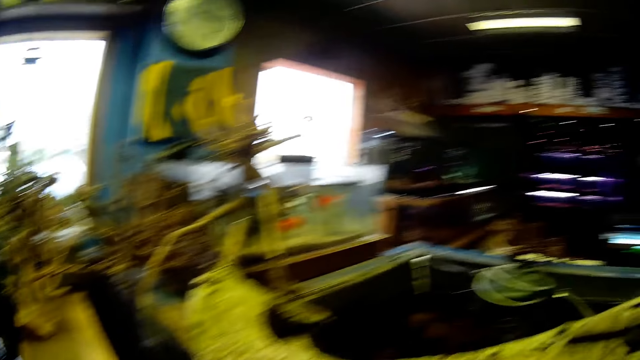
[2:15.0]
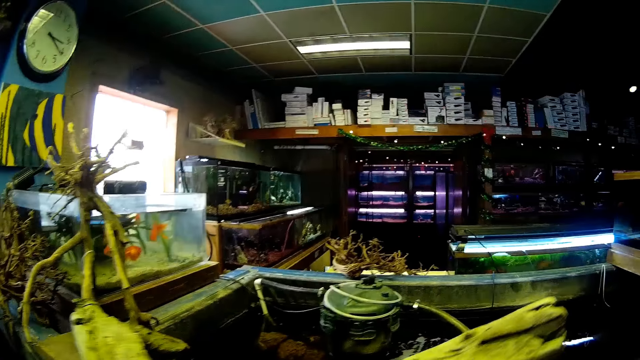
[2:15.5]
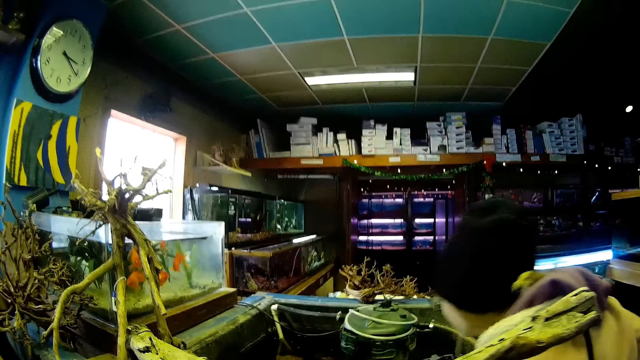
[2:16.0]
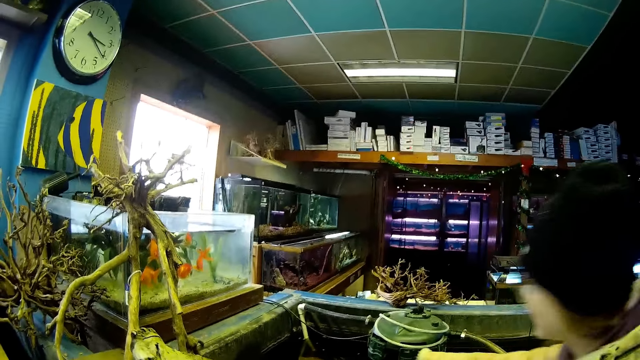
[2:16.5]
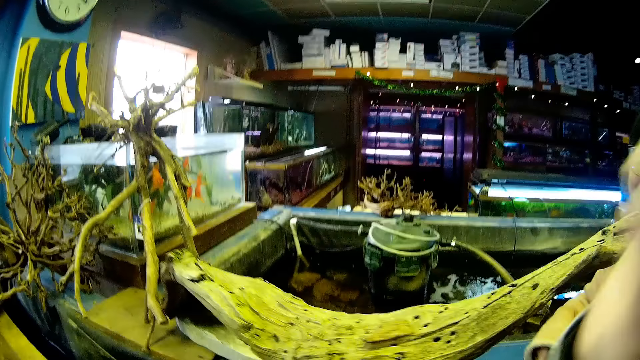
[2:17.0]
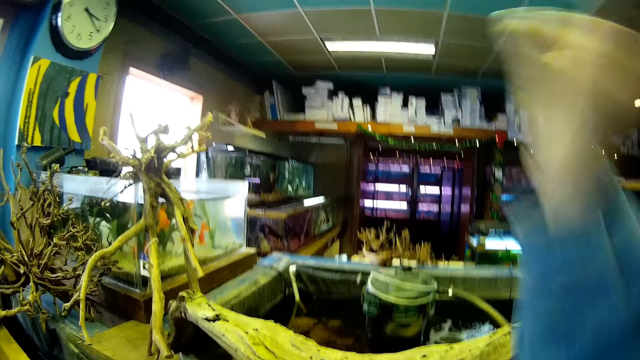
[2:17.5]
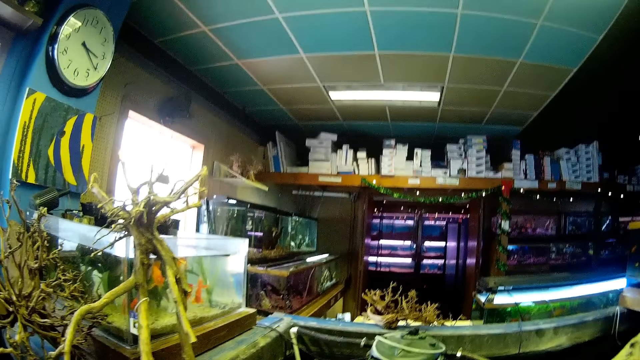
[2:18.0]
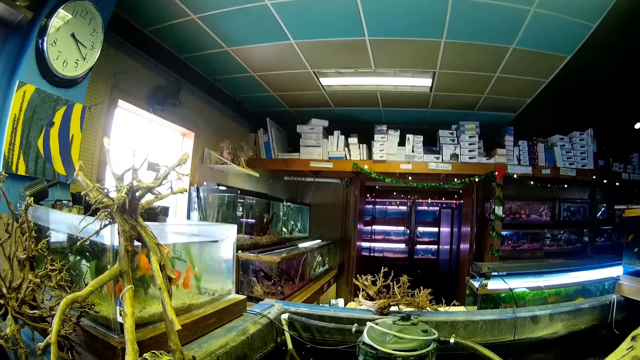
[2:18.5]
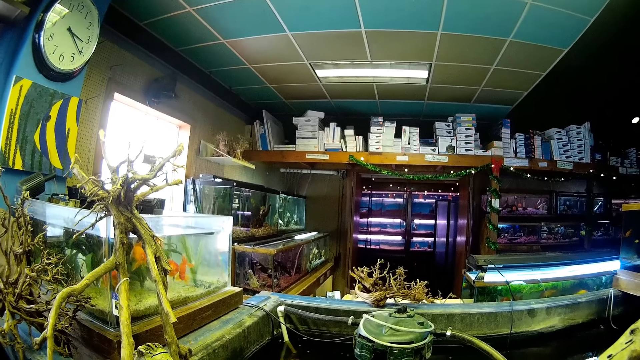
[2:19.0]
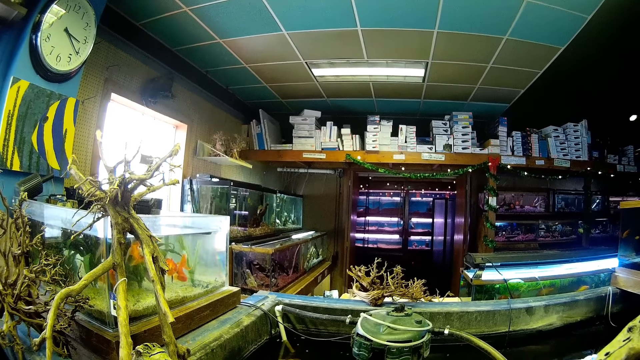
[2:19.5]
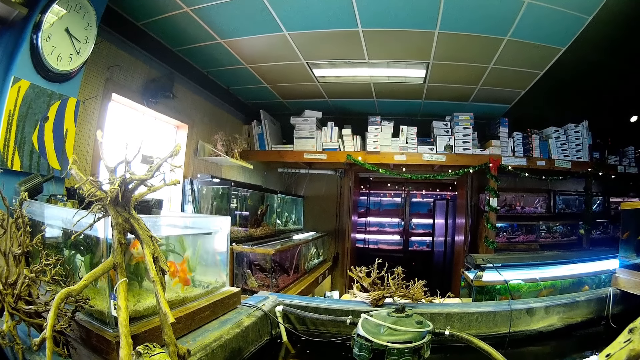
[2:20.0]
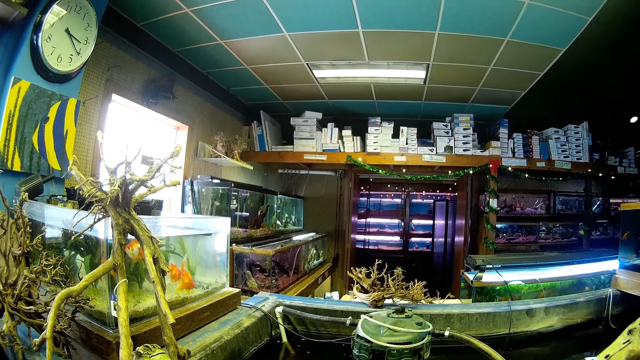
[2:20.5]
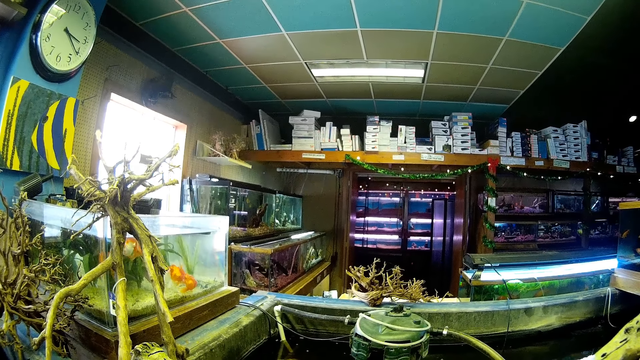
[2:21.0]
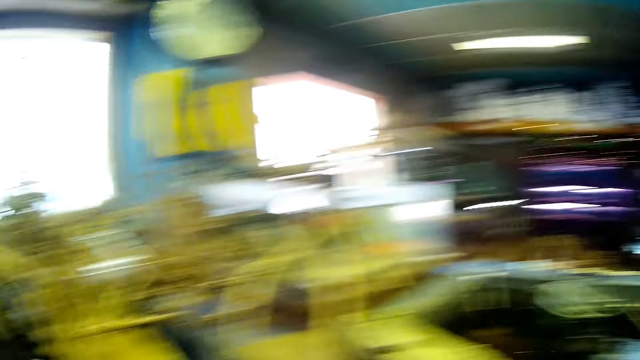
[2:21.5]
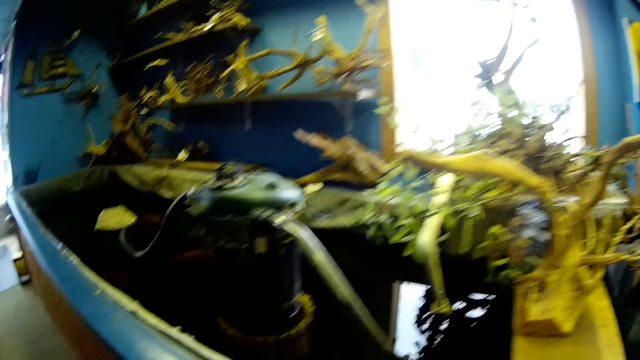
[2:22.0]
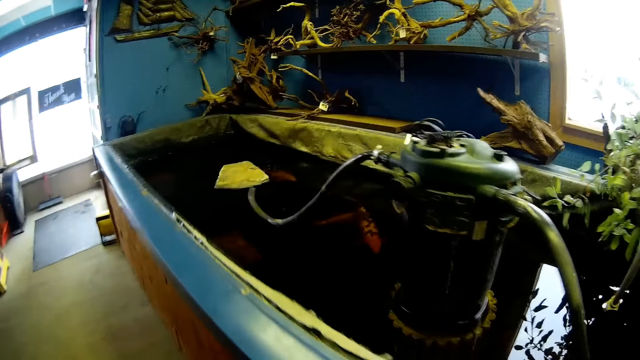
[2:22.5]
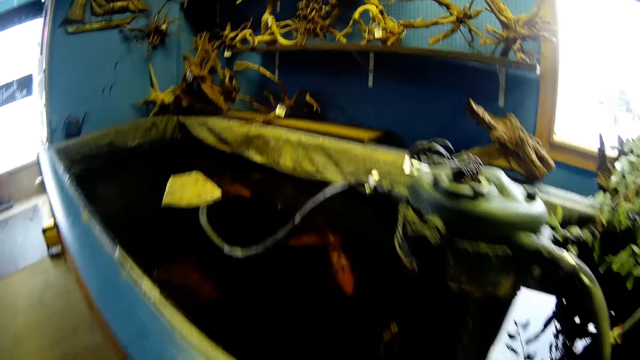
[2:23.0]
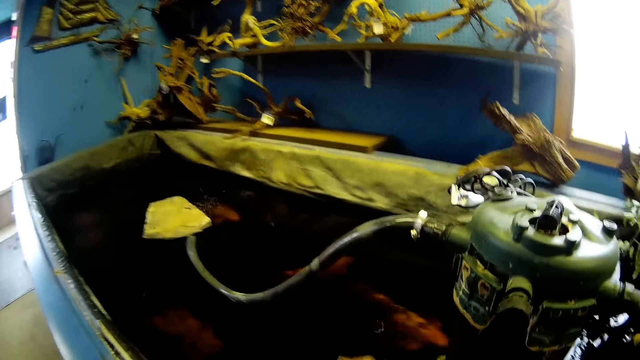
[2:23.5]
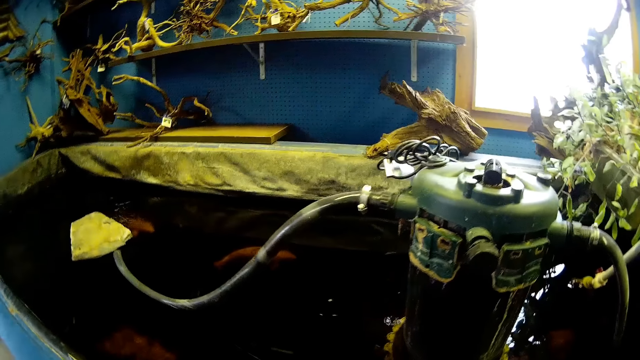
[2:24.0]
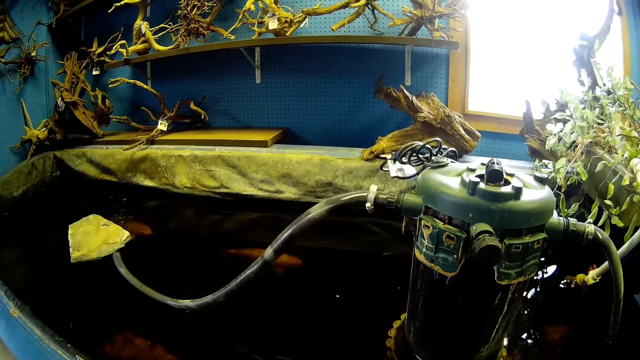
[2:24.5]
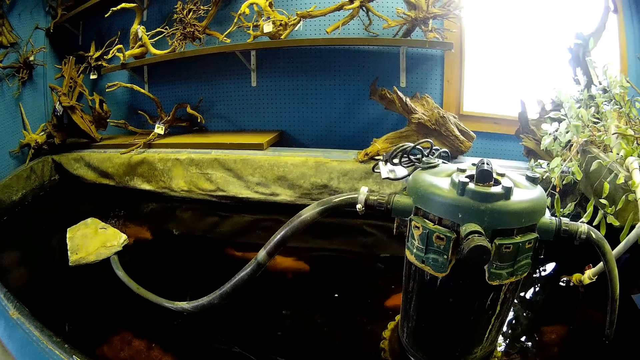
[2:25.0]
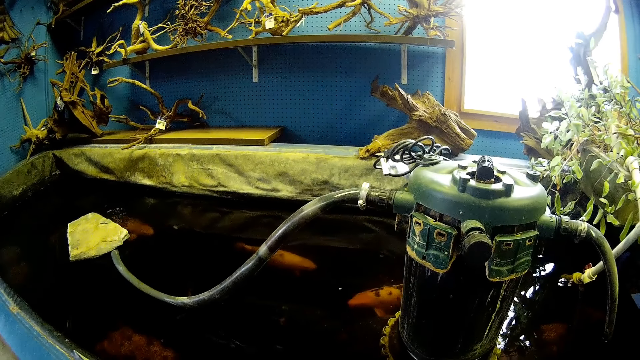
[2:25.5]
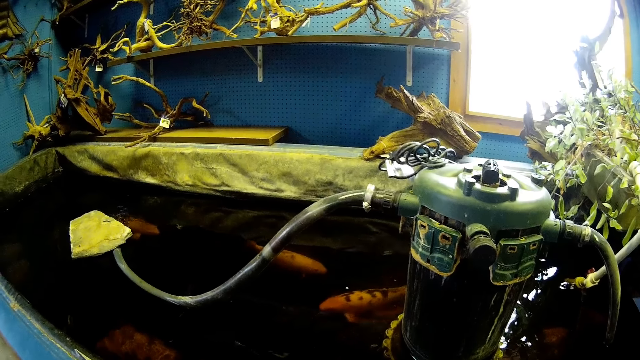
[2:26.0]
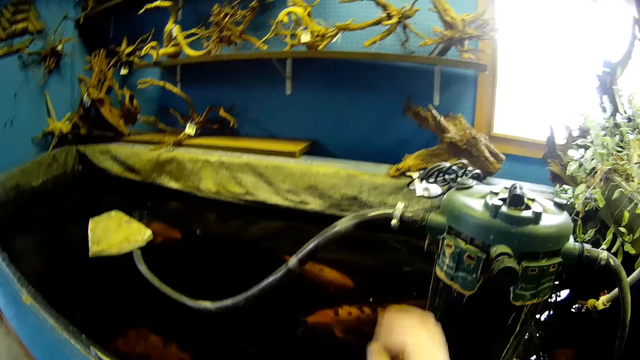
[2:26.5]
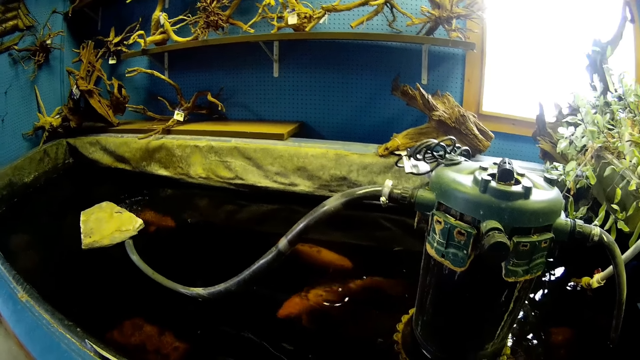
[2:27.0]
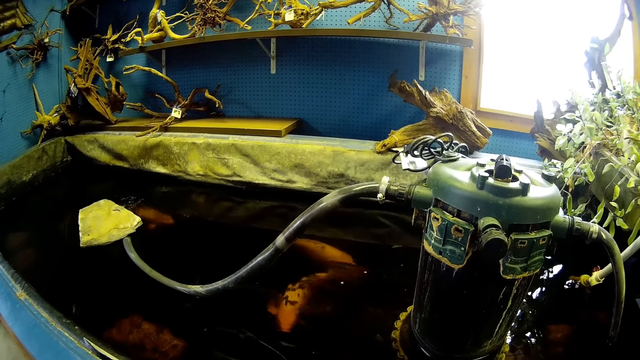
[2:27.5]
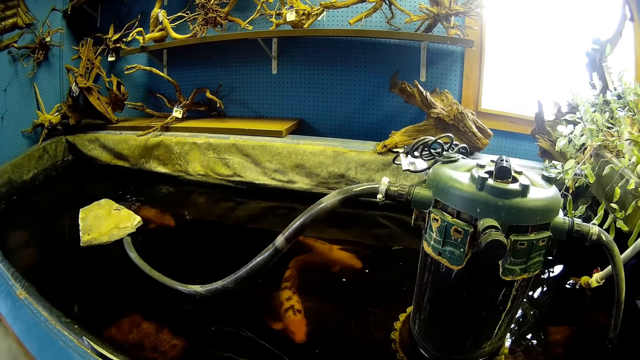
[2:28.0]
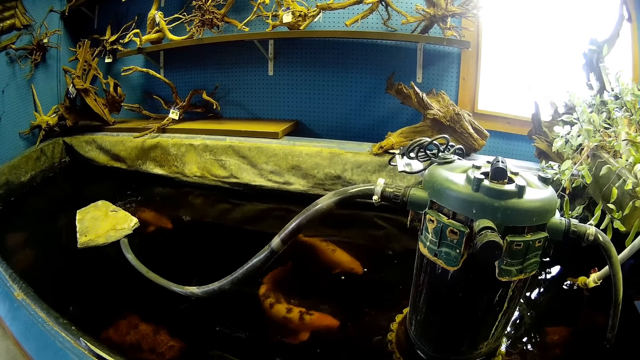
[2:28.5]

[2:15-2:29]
The camera wearer moves a hand. They throw seeds in the aquarium. They move the hand.

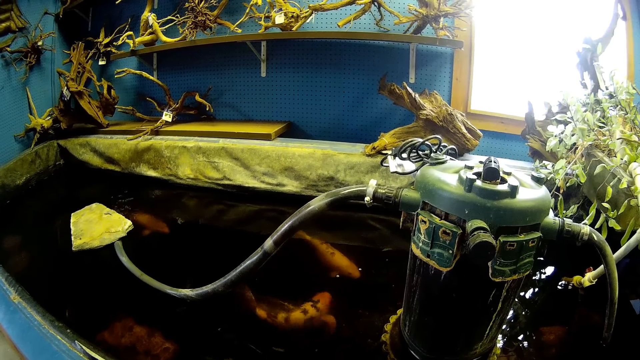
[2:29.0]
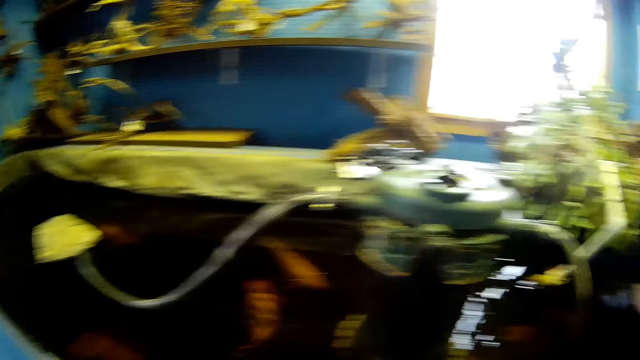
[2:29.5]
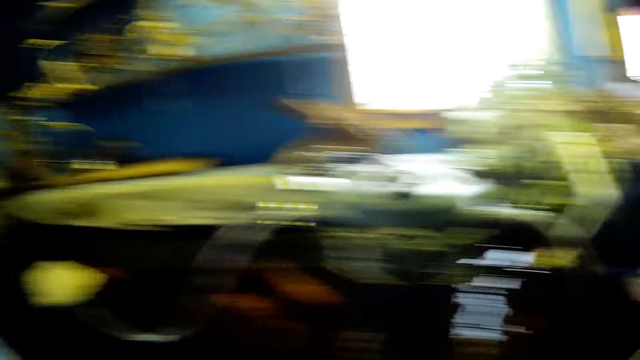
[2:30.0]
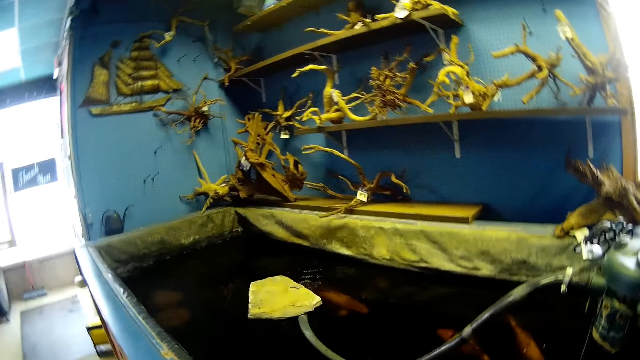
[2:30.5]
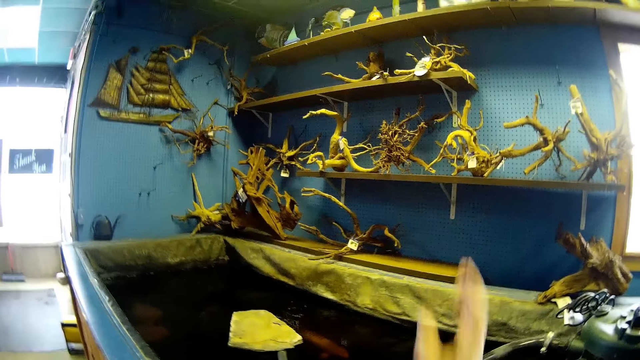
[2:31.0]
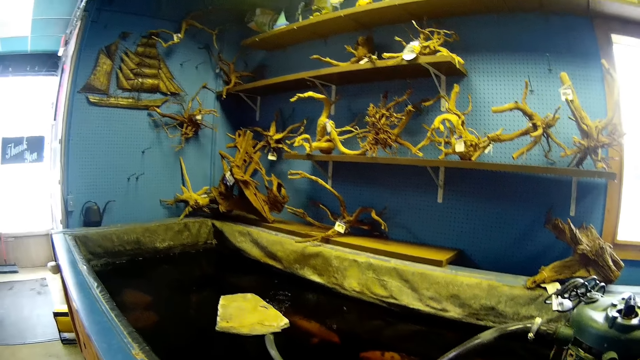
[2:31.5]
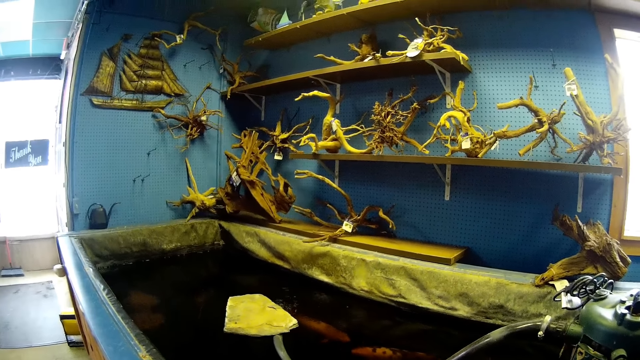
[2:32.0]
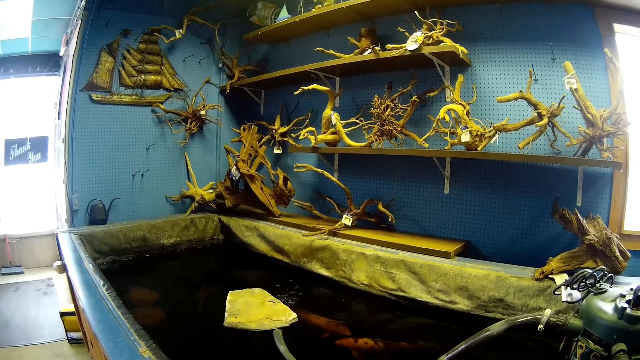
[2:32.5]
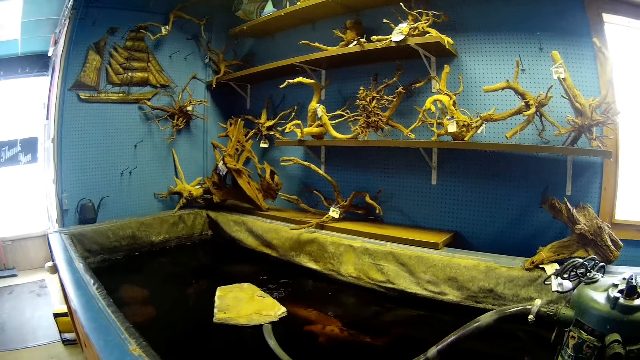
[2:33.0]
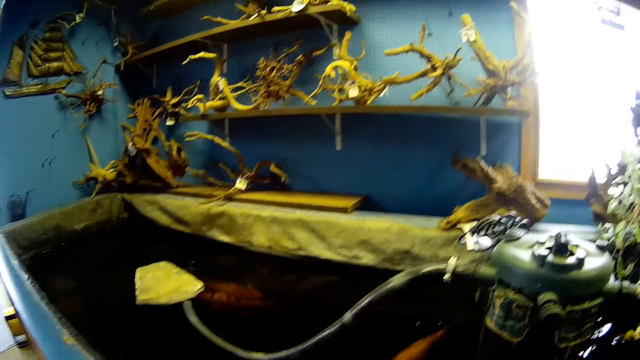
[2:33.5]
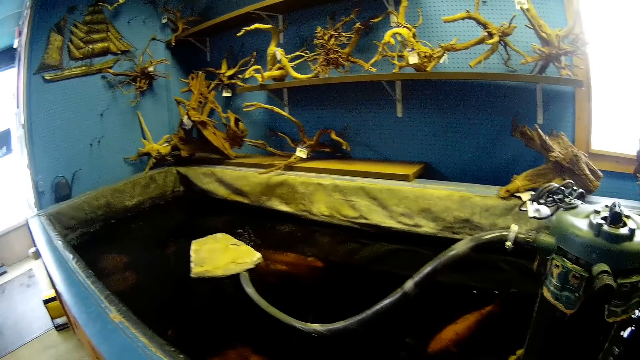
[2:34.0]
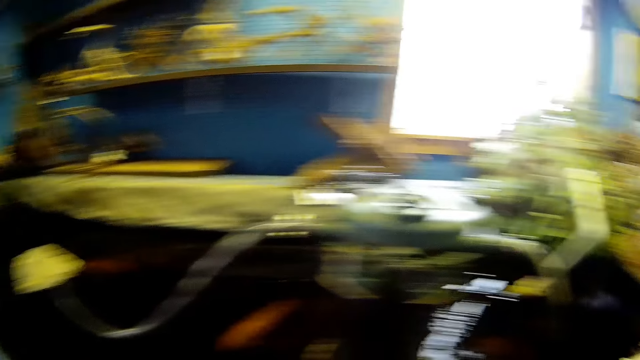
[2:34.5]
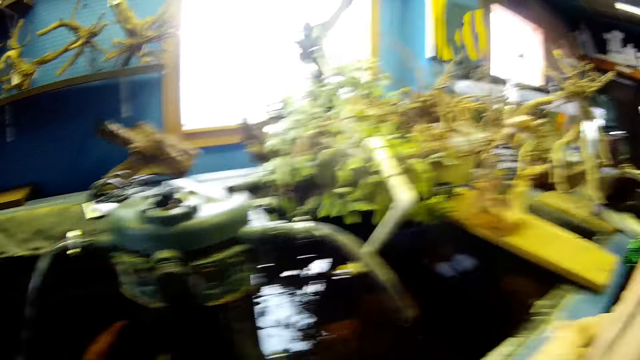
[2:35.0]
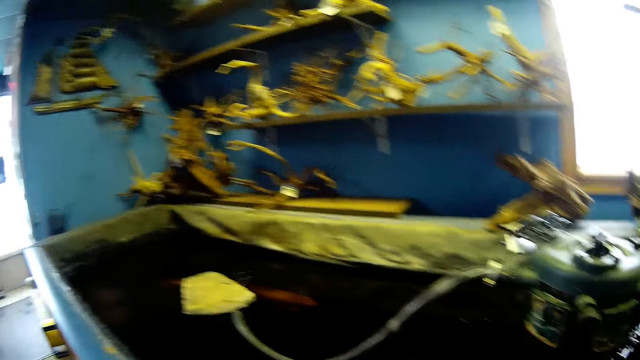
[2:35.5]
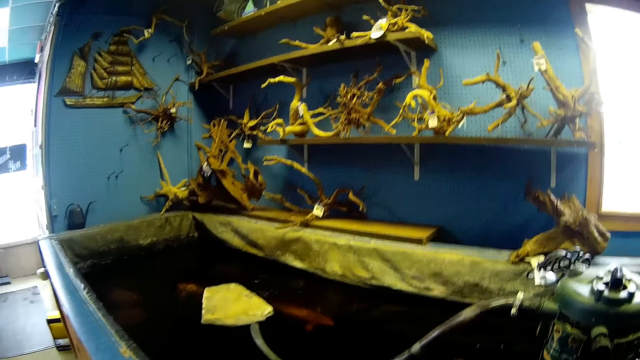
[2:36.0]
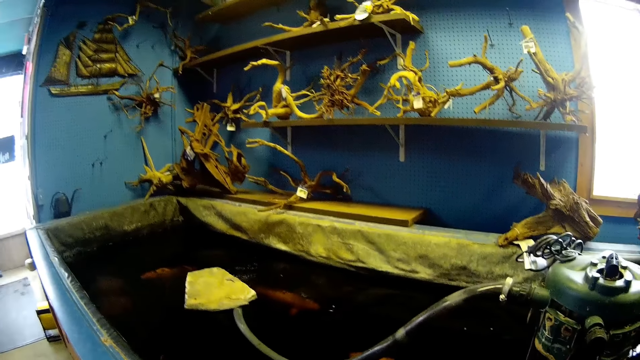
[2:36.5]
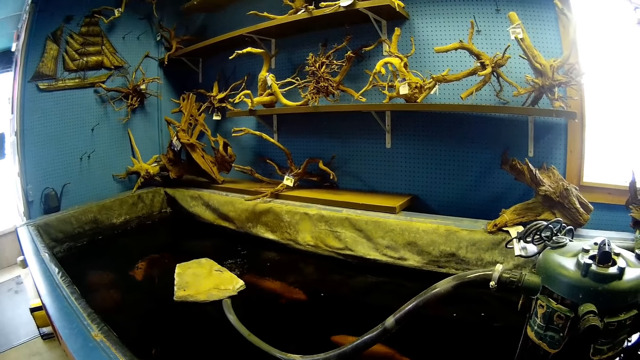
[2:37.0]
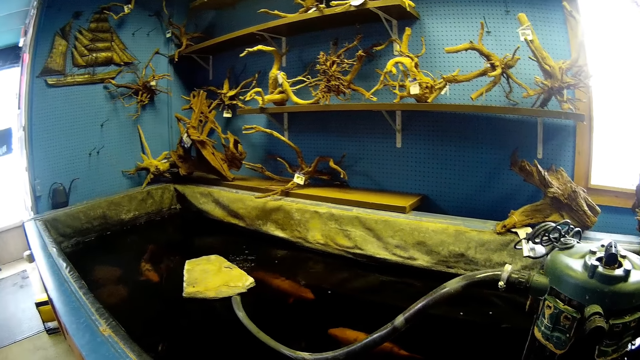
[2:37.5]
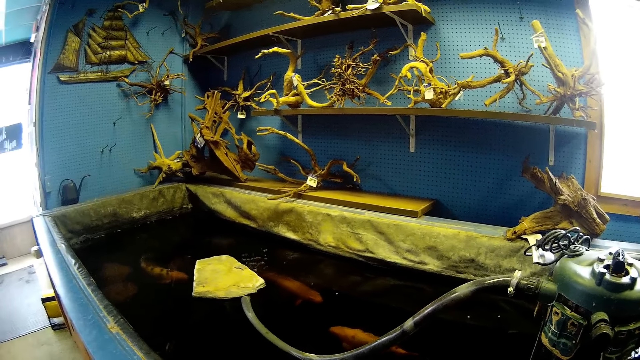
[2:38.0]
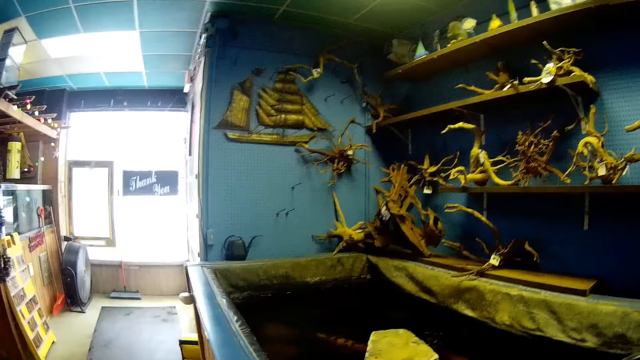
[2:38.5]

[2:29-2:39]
The lady looks at the fish. The camera wearer throws something. They throw something again.
